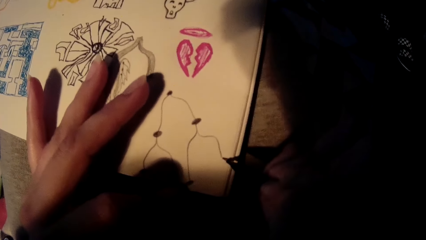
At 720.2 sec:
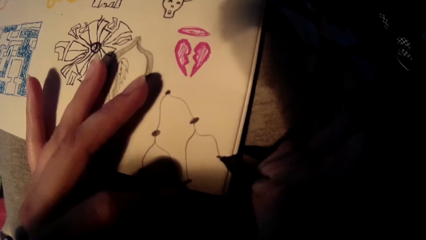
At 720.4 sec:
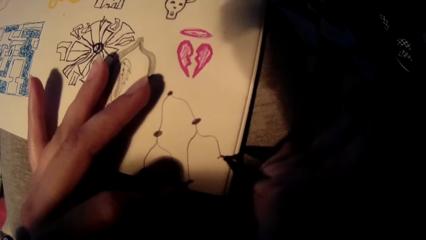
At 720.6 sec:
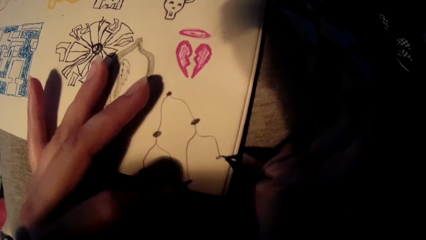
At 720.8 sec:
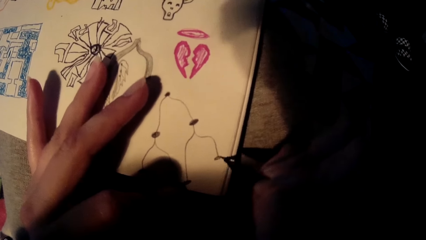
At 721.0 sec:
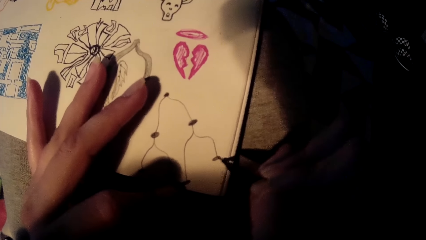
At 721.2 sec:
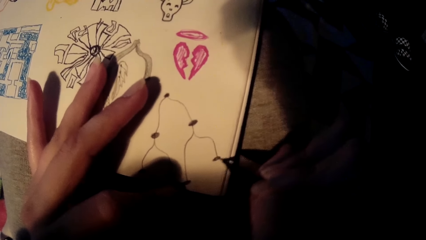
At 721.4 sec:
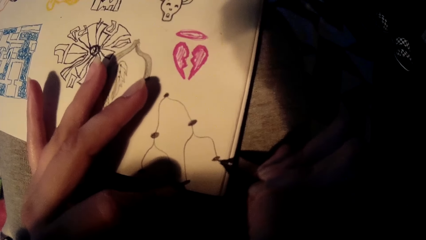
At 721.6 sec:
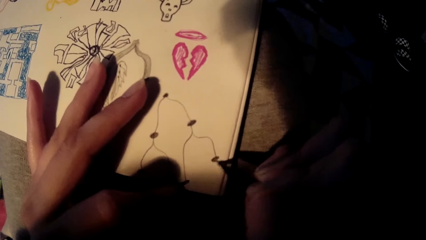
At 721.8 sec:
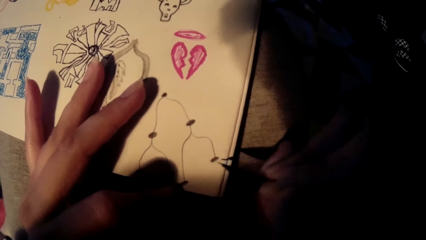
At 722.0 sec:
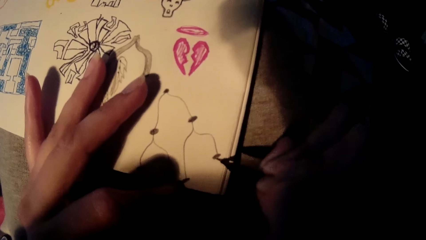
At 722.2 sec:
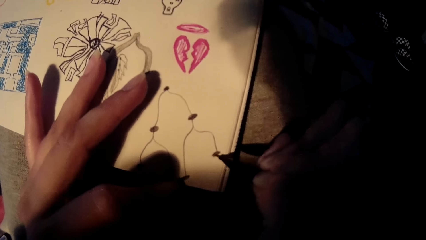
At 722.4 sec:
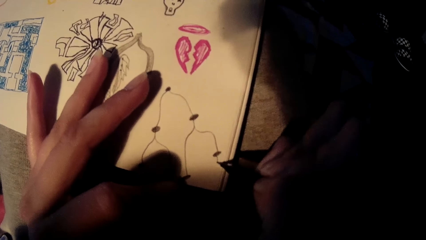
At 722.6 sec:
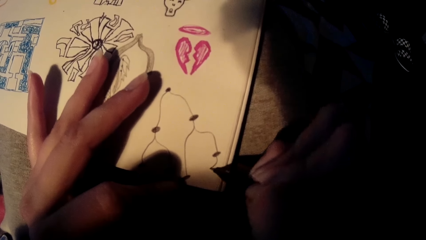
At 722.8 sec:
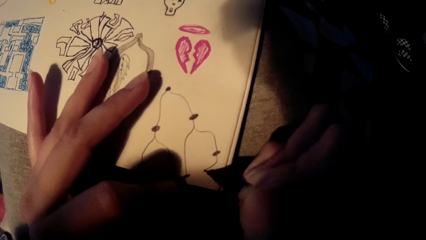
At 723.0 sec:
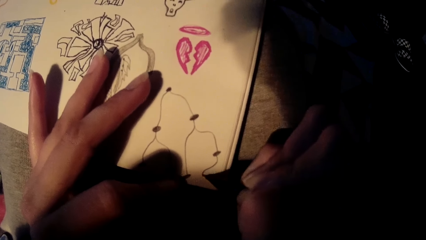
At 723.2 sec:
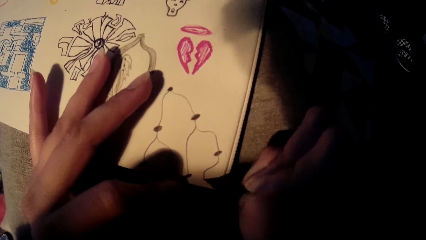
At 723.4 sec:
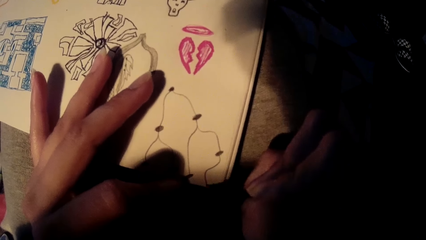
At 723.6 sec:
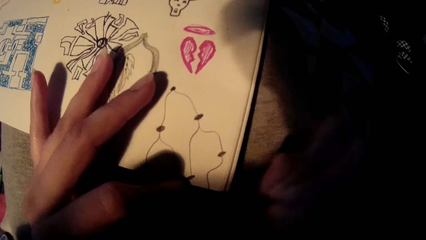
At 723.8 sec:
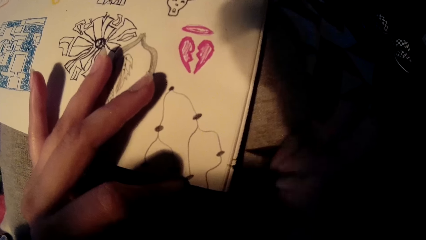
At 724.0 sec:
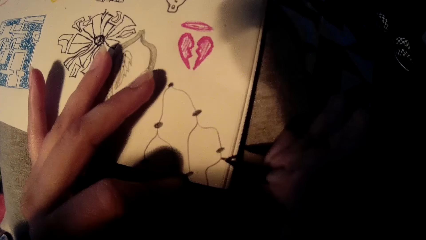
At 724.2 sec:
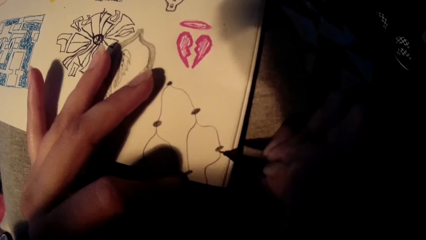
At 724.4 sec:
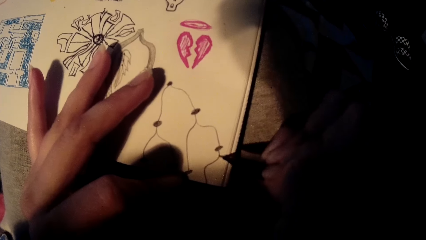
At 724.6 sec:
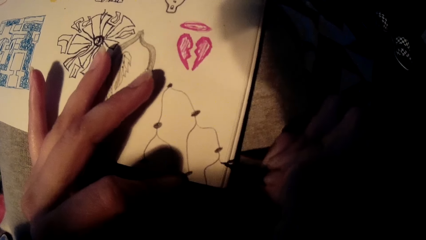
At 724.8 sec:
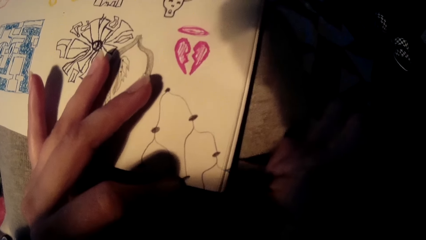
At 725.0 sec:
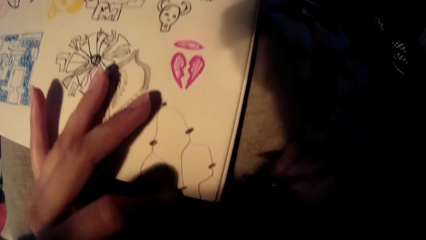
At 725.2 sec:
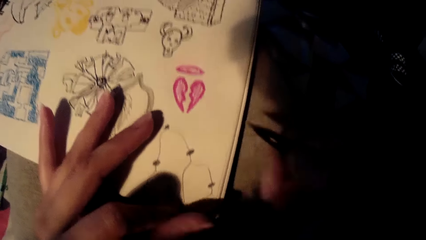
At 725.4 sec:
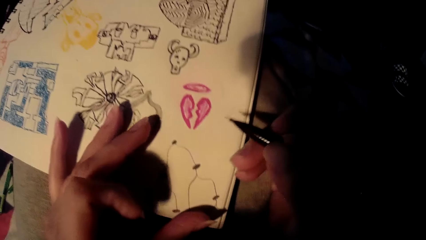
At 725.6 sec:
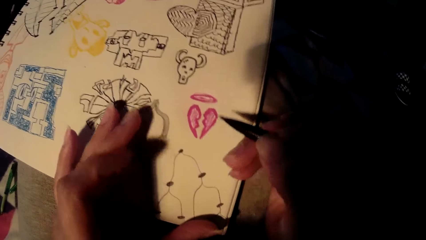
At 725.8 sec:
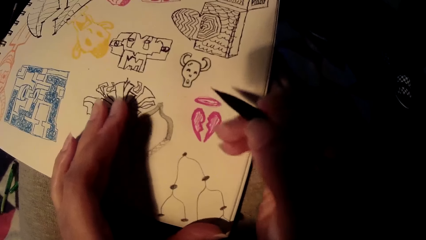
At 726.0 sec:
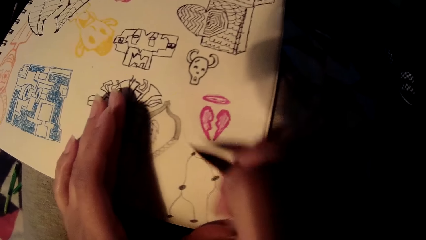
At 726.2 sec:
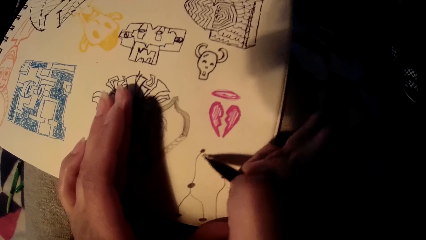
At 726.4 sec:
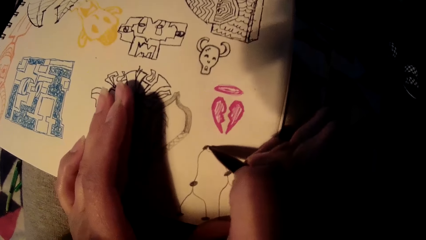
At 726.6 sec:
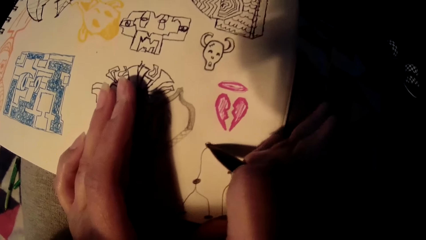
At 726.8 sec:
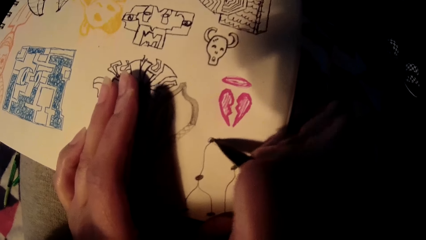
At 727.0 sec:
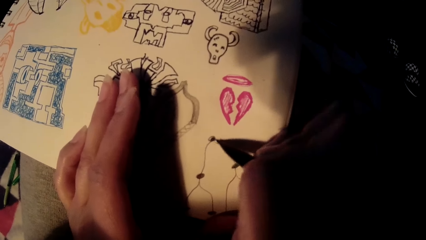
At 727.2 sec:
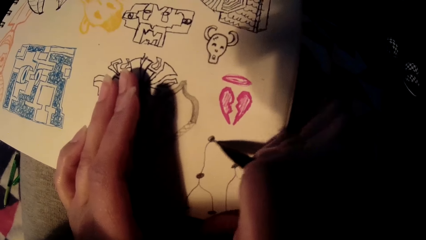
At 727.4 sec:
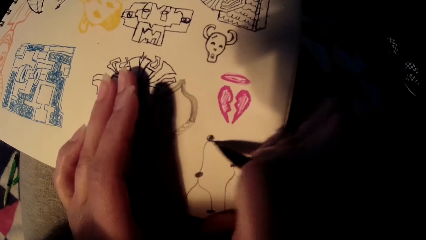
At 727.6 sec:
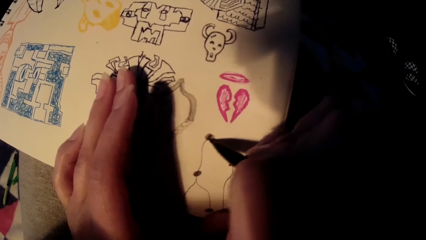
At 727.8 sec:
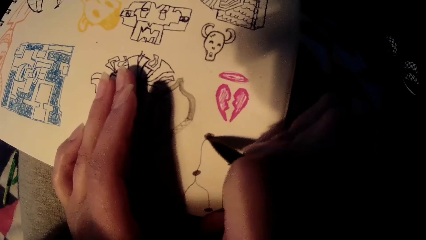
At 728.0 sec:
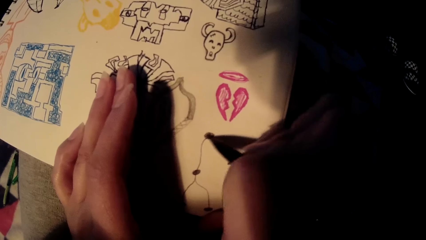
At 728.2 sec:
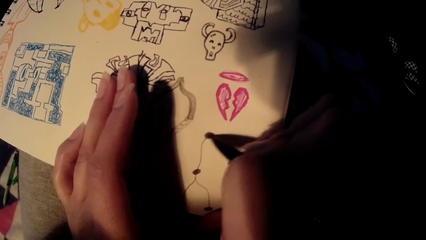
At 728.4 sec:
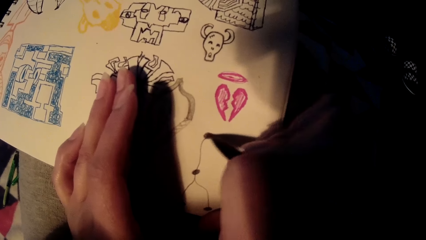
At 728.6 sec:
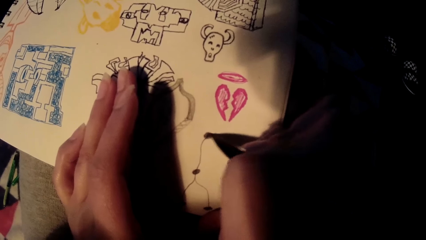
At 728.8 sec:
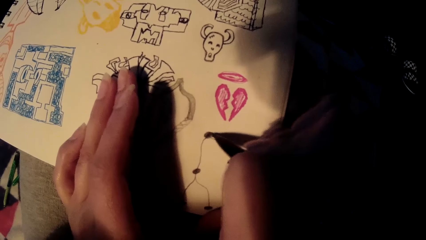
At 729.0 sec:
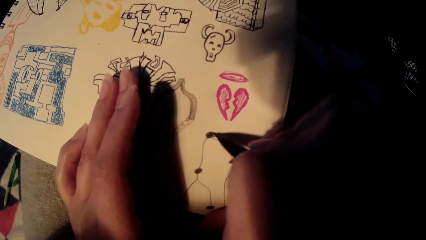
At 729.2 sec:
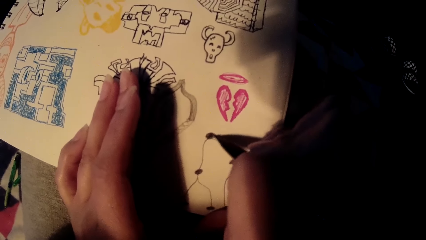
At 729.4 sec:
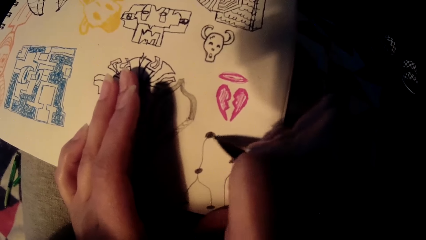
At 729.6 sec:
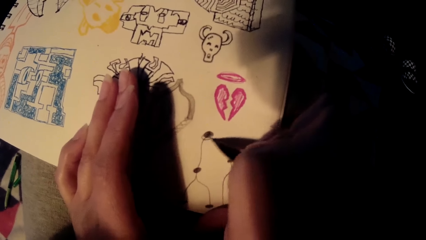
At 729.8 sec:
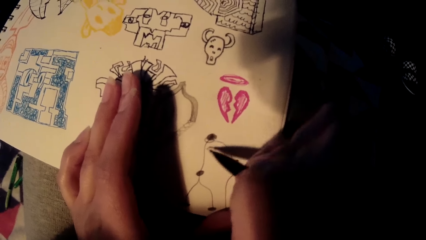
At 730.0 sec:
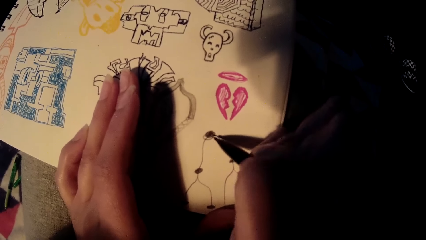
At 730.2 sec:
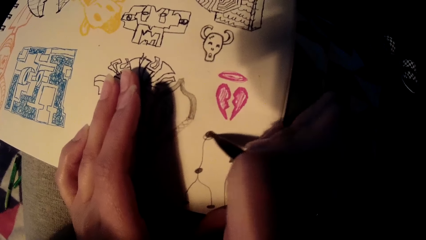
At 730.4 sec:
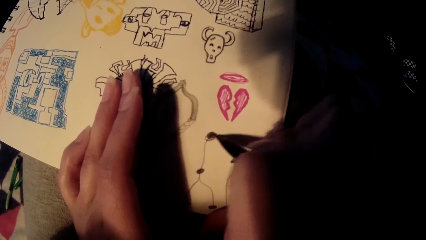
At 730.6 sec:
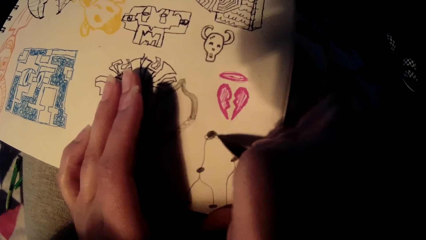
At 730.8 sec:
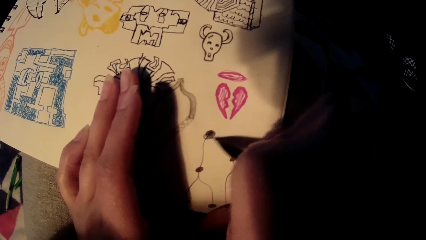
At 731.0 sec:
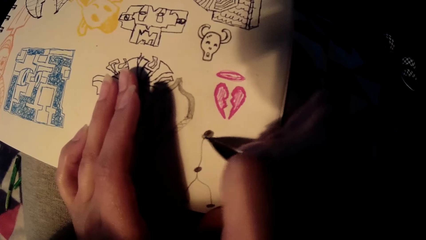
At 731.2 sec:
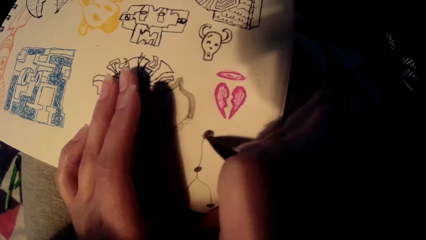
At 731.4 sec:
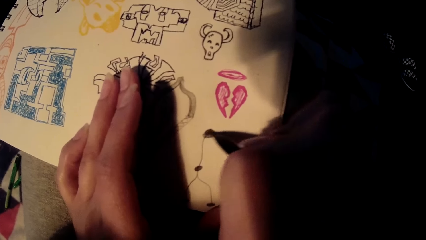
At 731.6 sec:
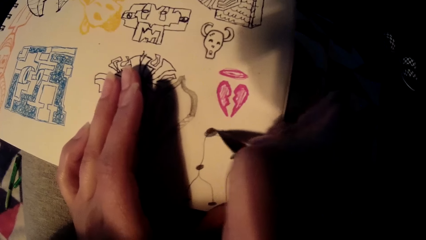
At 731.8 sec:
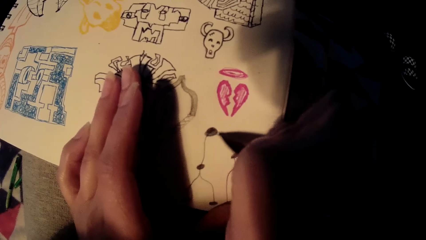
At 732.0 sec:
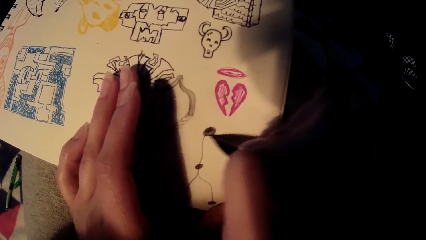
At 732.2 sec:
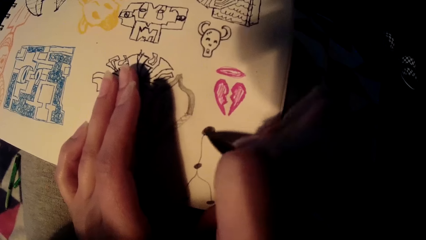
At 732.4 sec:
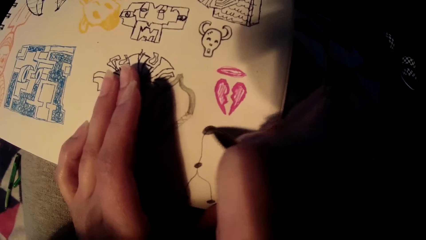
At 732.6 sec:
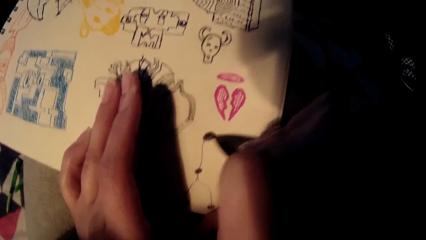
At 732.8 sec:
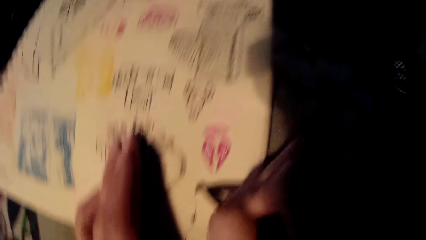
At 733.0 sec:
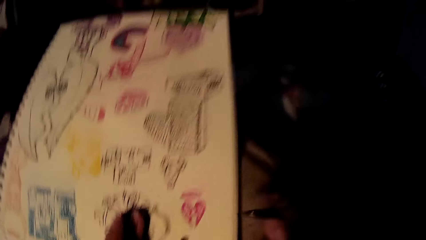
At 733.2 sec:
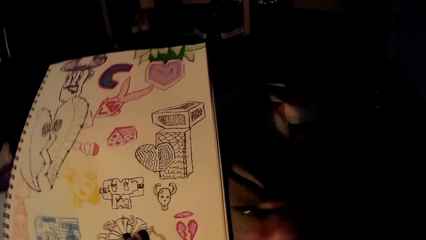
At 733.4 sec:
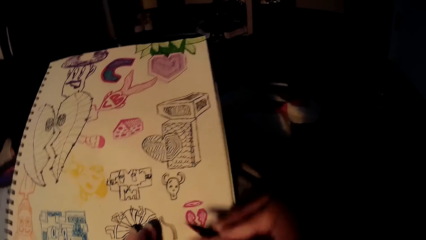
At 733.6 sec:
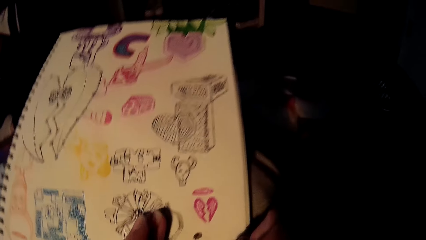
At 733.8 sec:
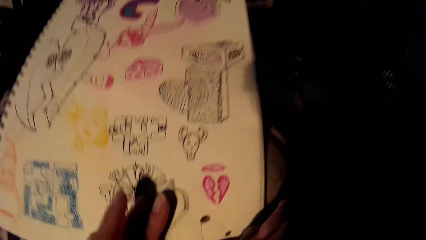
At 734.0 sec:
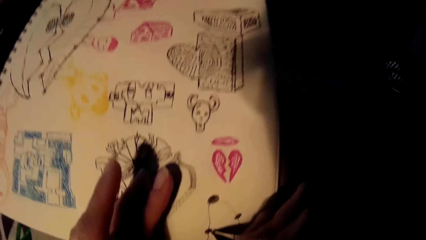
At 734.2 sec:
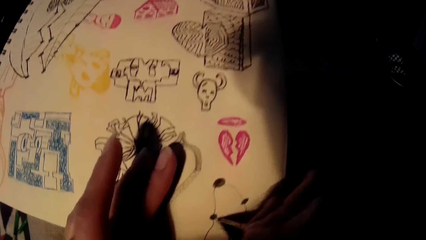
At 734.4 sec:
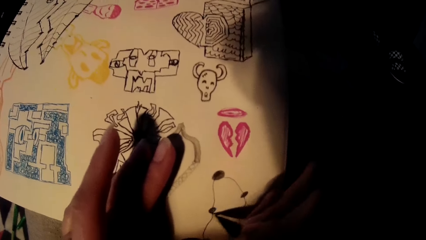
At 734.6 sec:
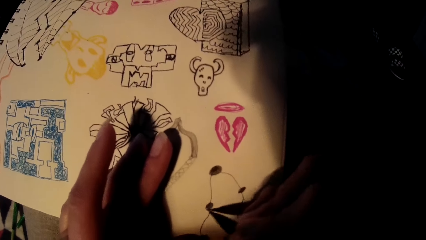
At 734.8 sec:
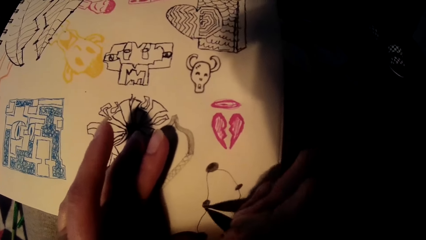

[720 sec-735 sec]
The camera wearer lifts the pen. He draws on the card using the pen. He lifts the pen. He draws on the card using the drawing pen. He lifts the pen. He draws on the card using the drawing pen. He lifts the drawing pen. He draws on the drawing-pad with the pen in his right hand.
